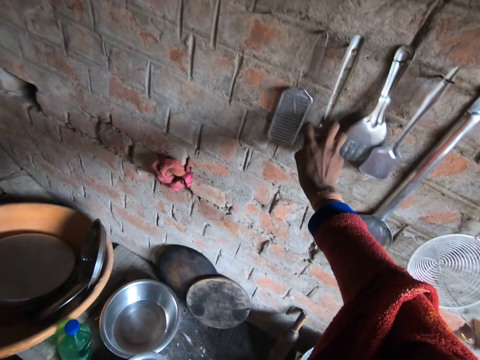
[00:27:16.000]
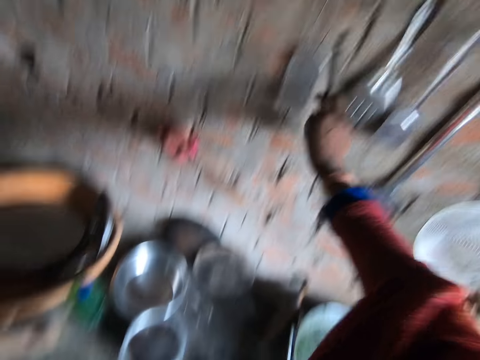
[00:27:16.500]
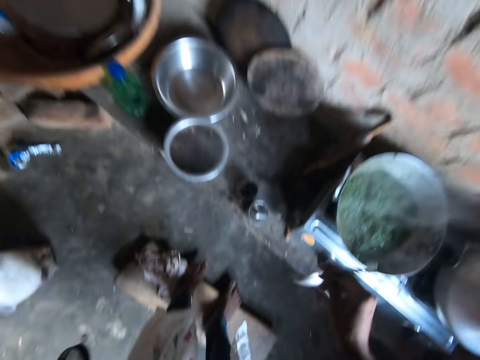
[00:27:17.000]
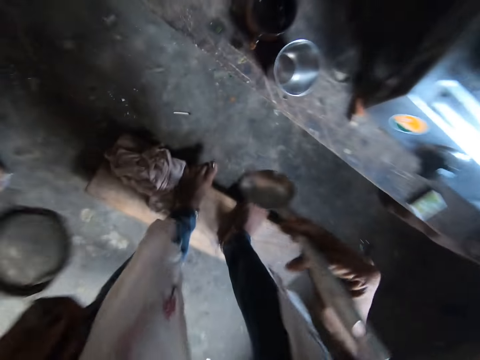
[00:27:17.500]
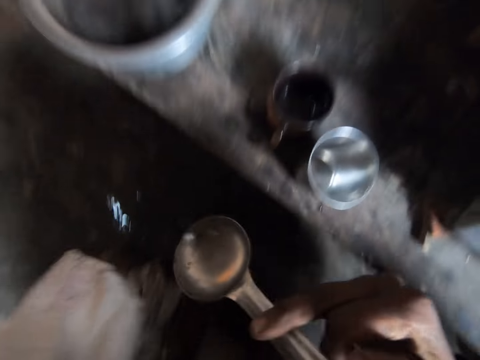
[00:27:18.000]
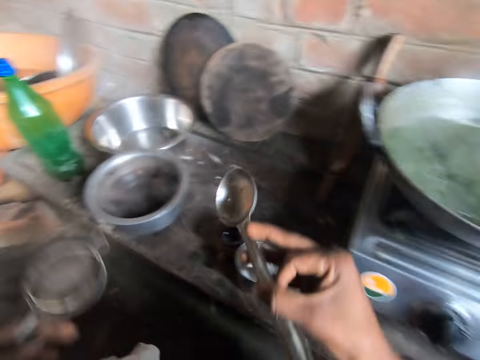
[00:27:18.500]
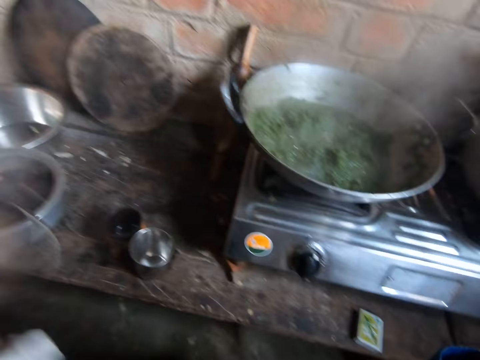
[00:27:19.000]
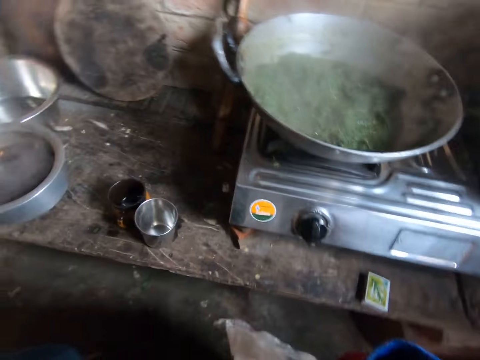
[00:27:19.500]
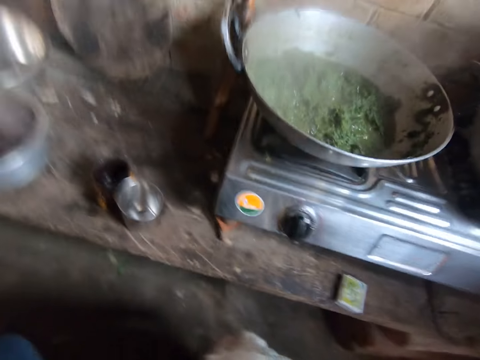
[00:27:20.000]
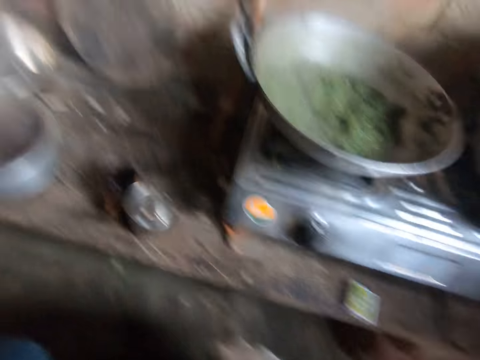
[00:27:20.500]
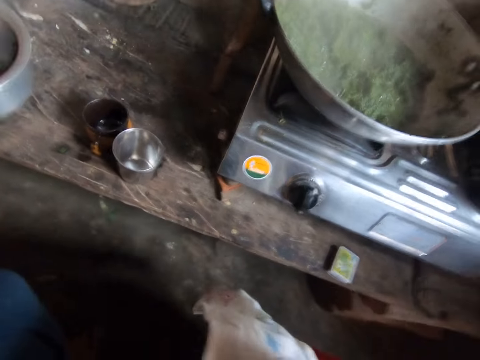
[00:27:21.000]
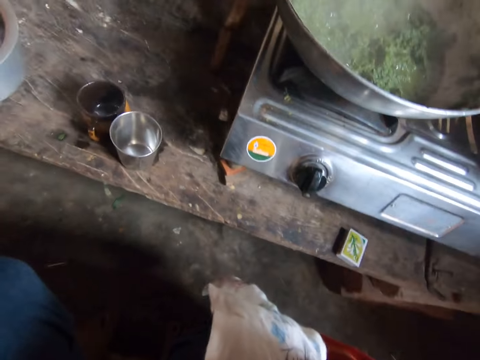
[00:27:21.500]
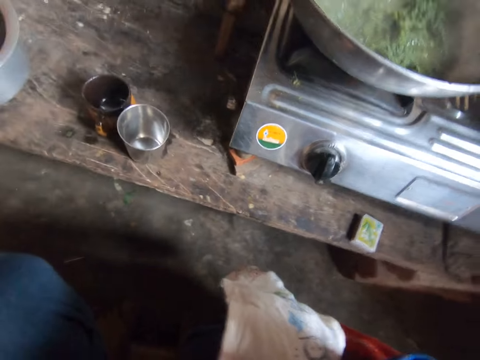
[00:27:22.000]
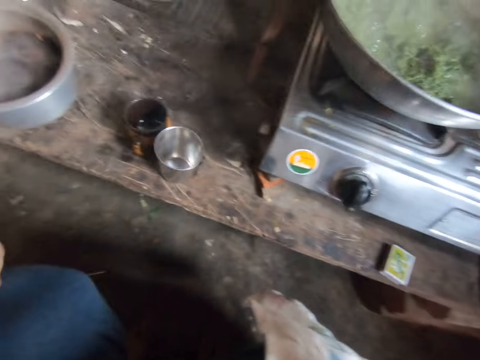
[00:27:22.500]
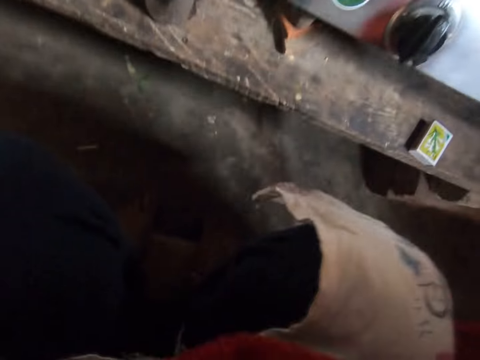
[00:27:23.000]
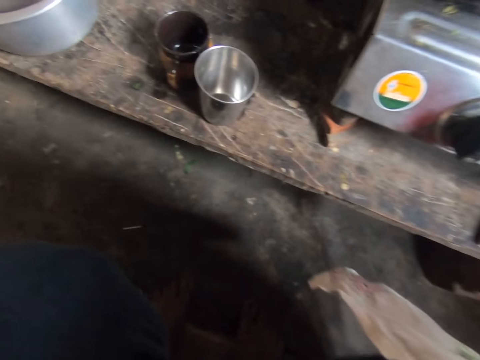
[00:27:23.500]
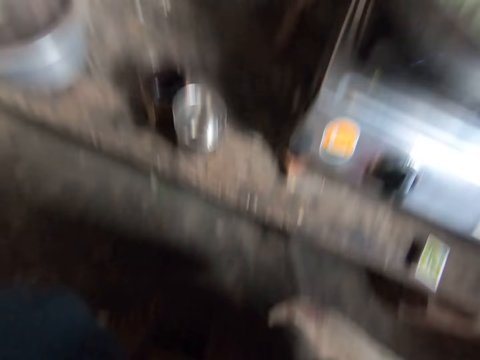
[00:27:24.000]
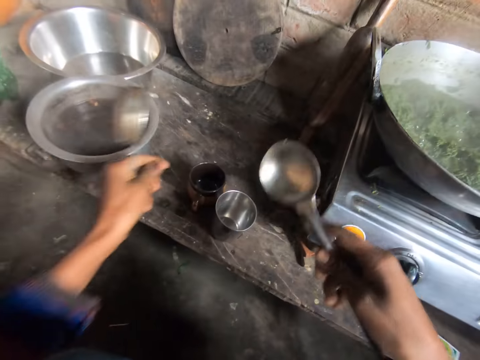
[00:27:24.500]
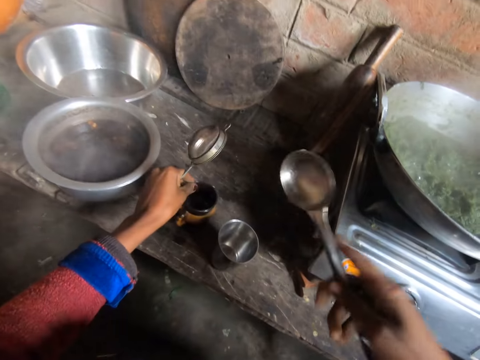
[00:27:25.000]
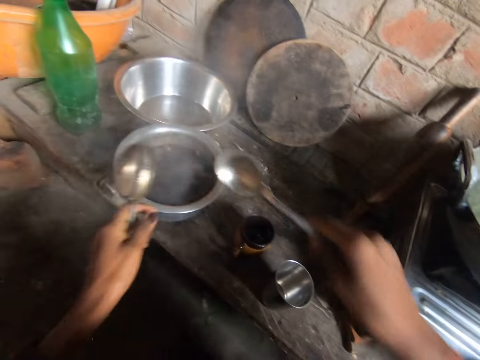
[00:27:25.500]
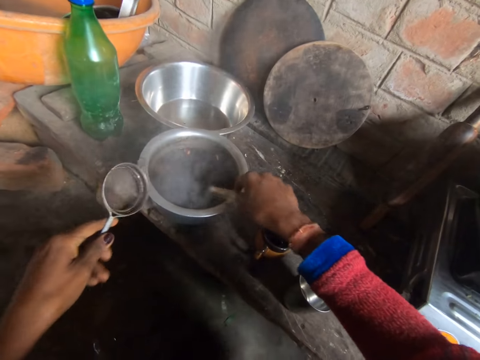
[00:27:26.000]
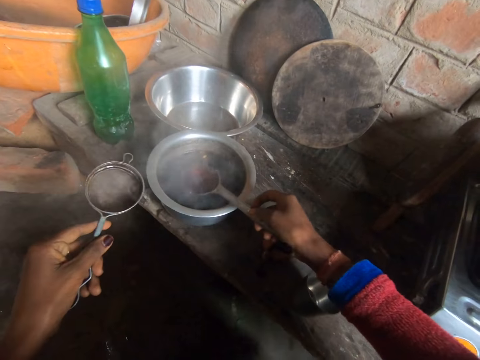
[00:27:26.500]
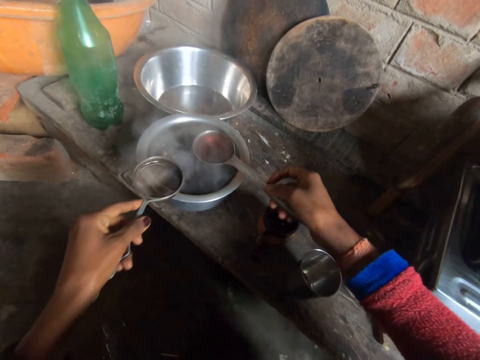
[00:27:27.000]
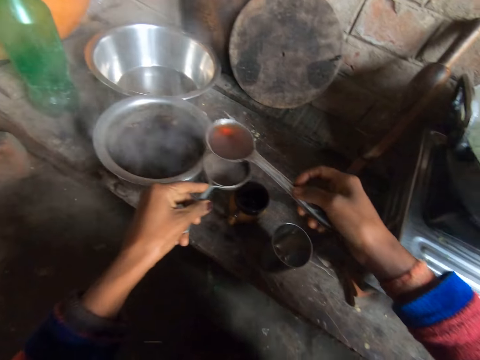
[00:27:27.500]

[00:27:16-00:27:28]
The camera wearer takes a big cooking spoon from a nail on the wall with the right hand. They bend down. They move the brown mug with the left hand. They scoop tea from a silver bowl with the spoon in the right hand.

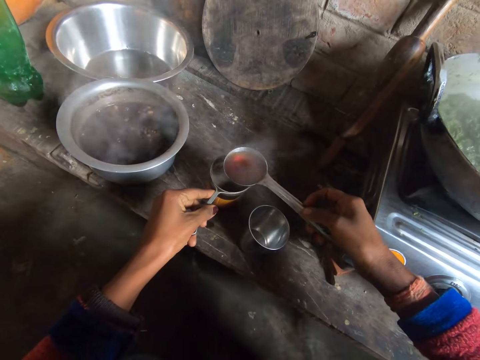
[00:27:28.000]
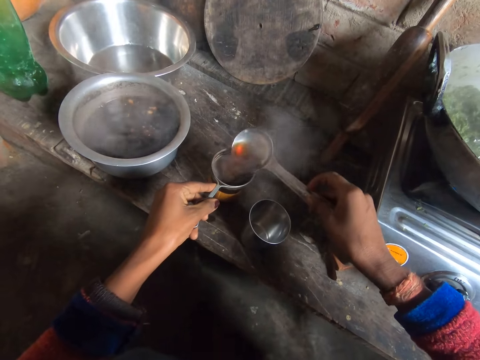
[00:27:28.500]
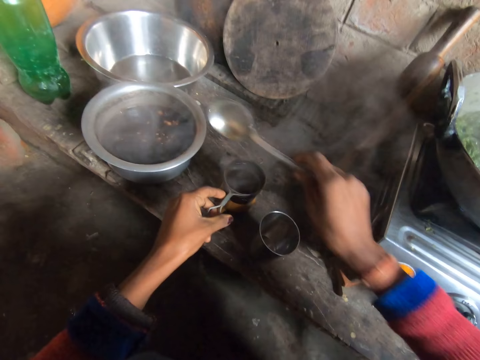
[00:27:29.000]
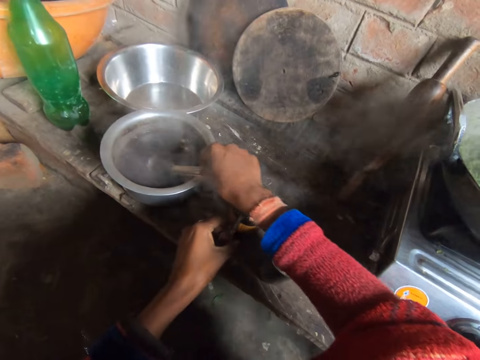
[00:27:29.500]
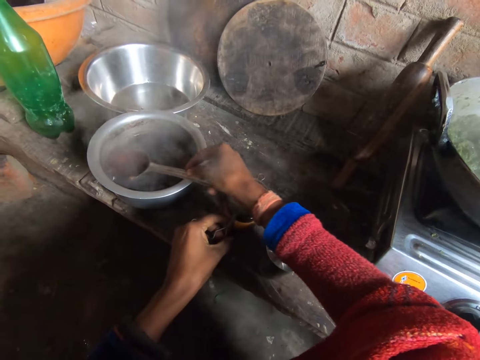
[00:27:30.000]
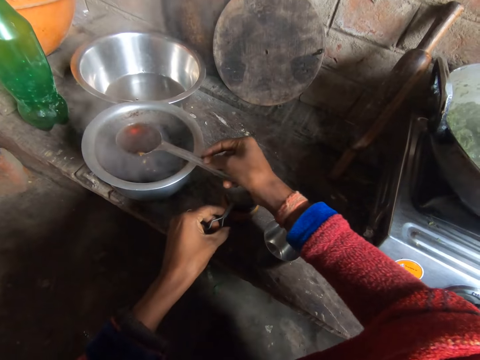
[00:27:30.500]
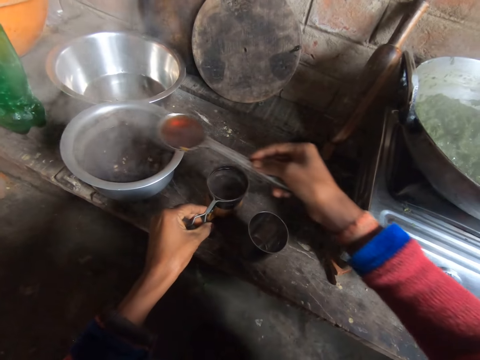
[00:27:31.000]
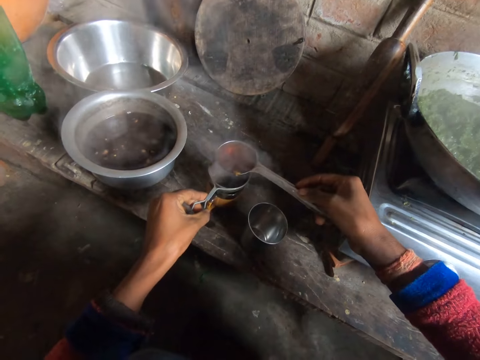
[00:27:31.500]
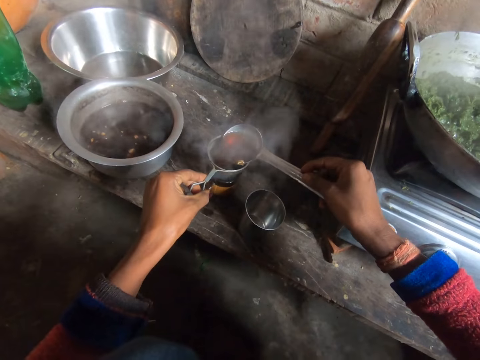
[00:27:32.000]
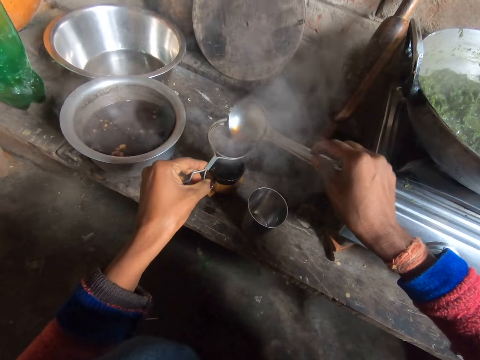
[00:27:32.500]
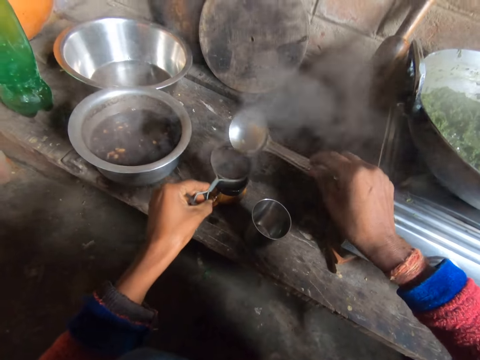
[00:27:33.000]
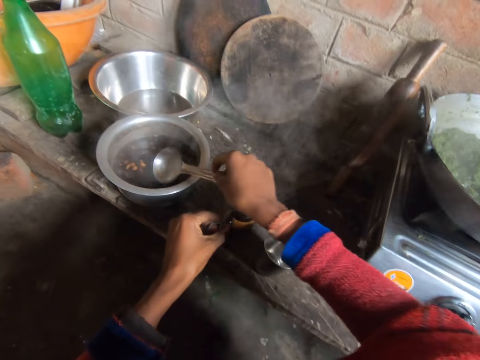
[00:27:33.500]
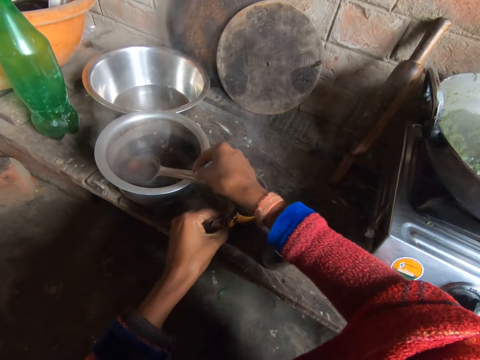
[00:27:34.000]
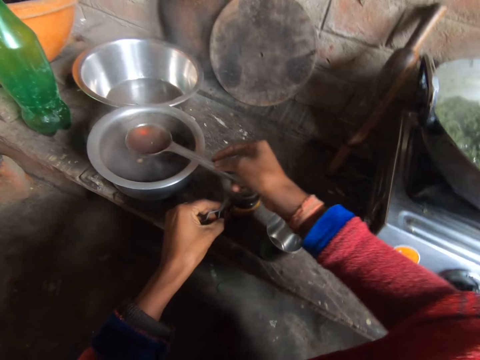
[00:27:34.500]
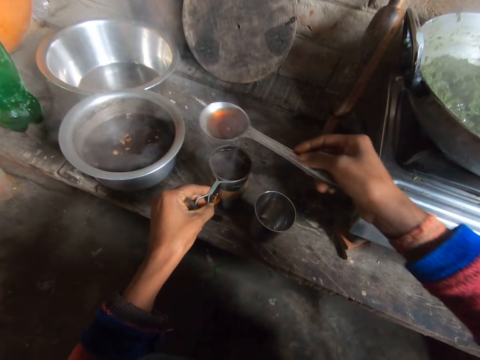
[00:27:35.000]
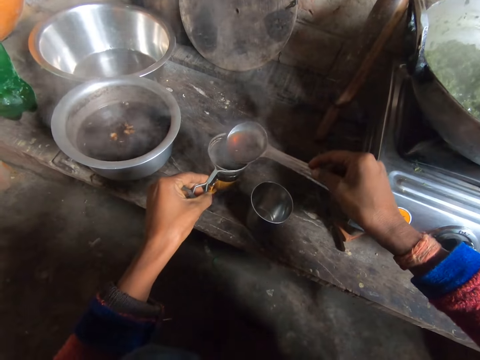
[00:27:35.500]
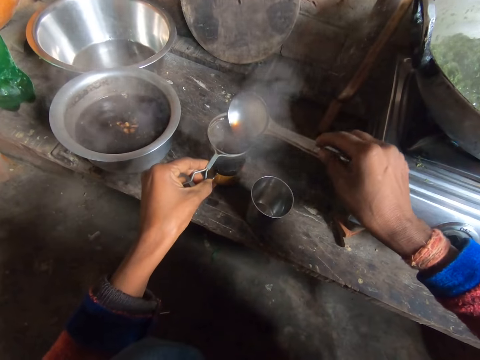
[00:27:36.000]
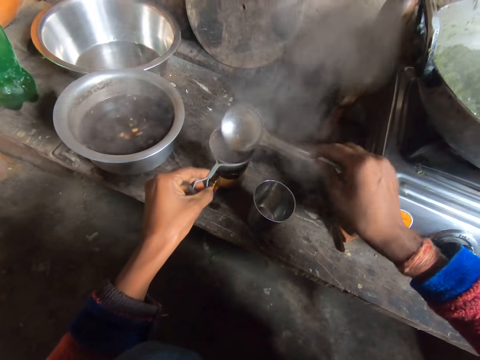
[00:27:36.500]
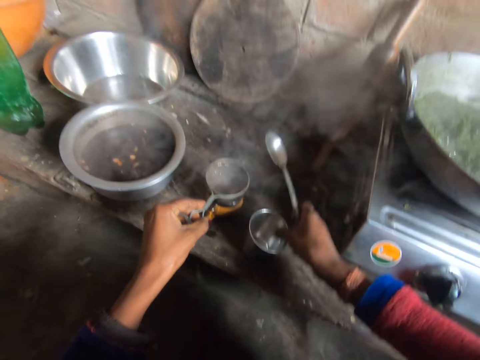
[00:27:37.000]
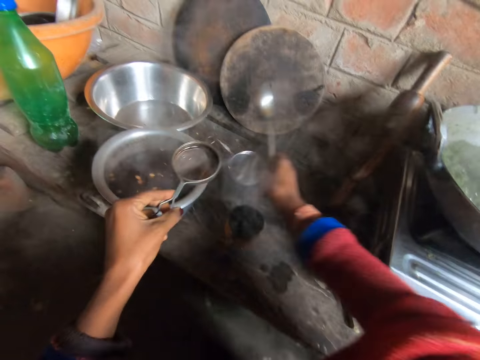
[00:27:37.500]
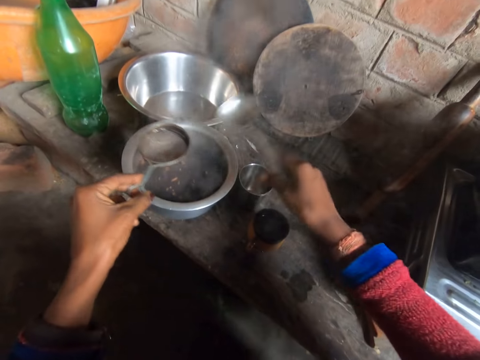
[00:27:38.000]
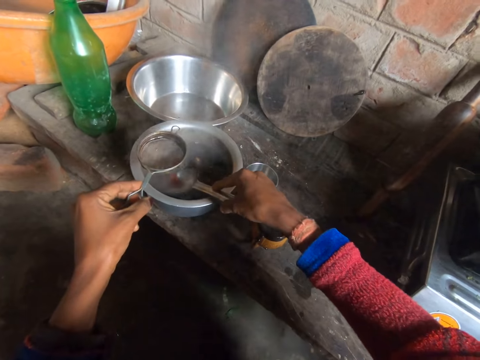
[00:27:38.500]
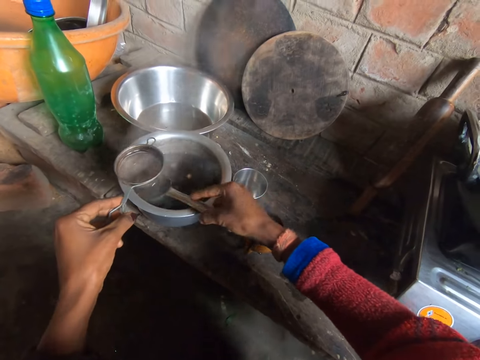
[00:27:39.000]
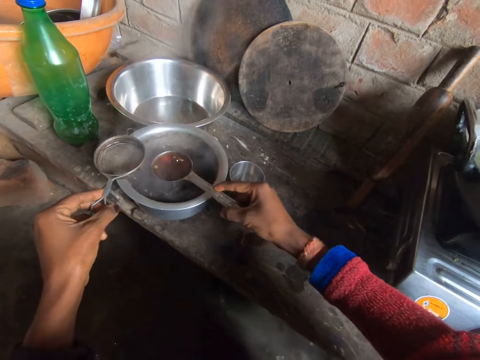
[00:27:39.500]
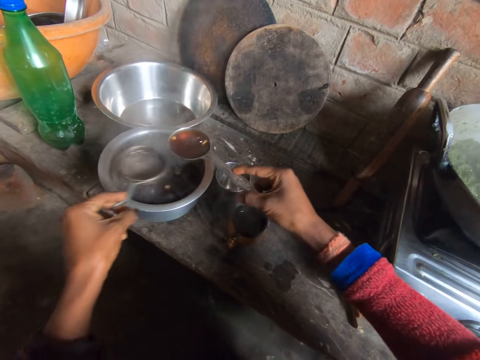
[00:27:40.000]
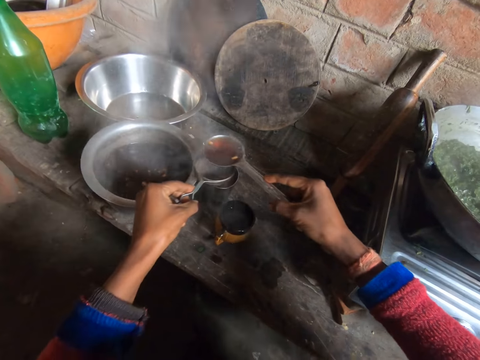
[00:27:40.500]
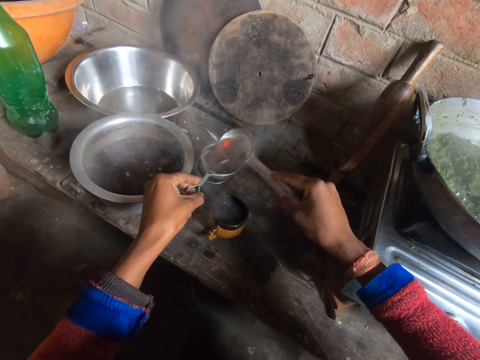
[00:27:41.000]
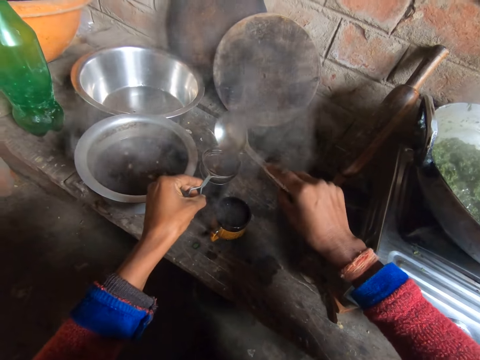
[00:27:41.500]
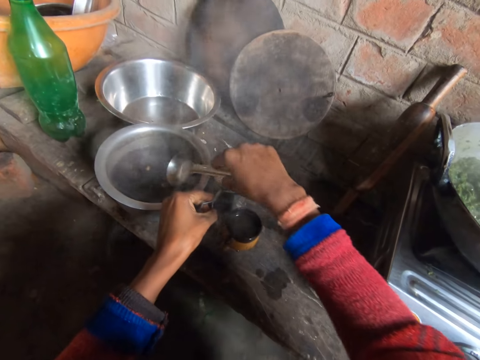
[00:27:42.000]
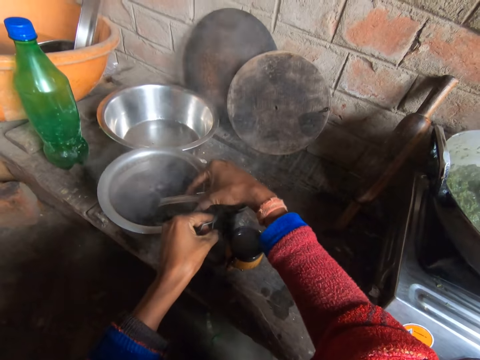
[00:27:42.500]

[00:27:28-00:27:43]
The camera wearer puts the spoon-like sieve over the brown mug with the left hand. They sieve the tea into the mug with the right hand. They scoop tea from the silver bowl with the spoon in the right hand. They sieve the tea into the mug with the right hand. They scoop tea from the silver bowl with the spoon in the right hand. They sieve the tea into the mug with the right hand. They move the stainless cup closer to the bowl with the right hand. They scoop tea from the silver bowl with the spoon in the right hand. They put the spoon-like sieve over the stainless cup with the left hand. They sieve the tea into the stainless cup with the right hand. They scoop tea from the silver bowl with the spoon in the right hand.
